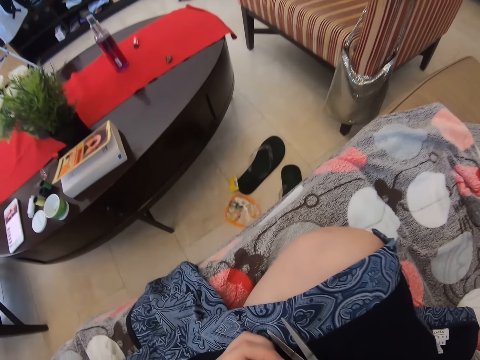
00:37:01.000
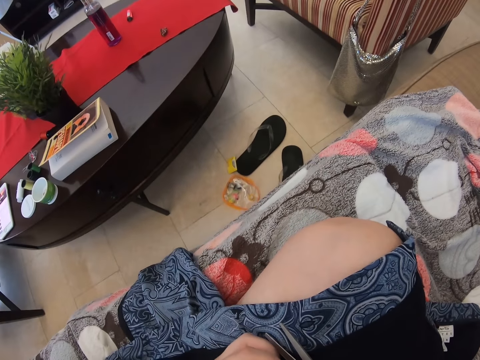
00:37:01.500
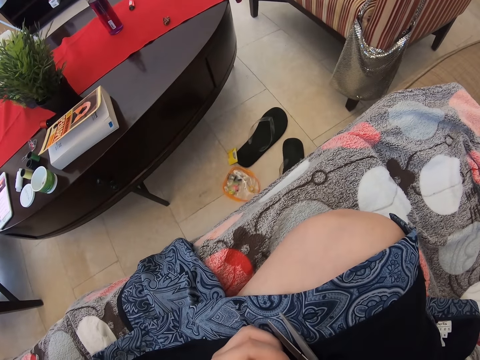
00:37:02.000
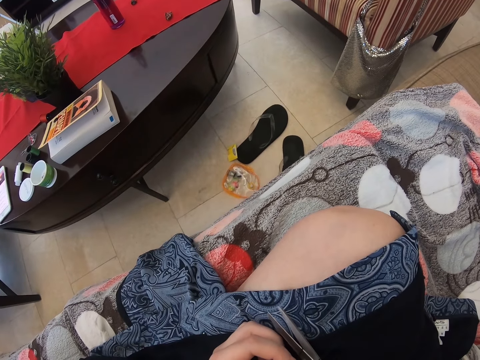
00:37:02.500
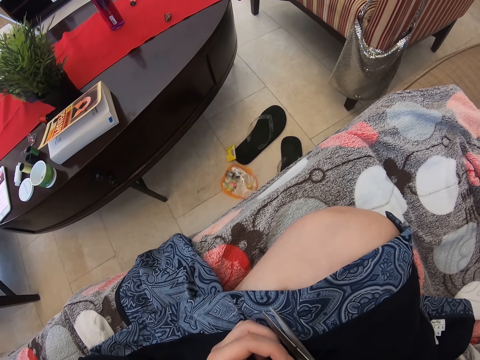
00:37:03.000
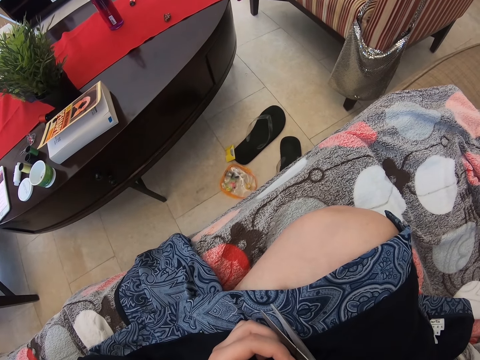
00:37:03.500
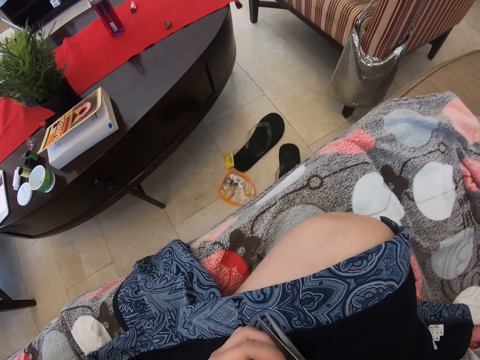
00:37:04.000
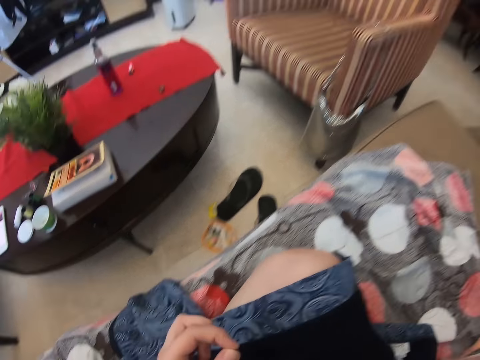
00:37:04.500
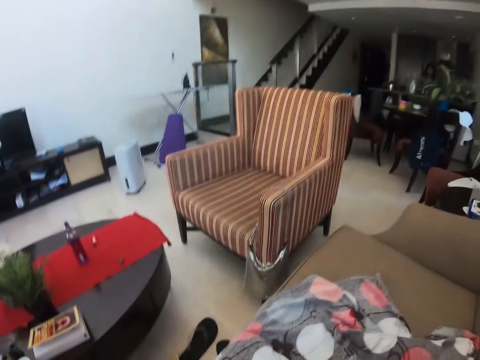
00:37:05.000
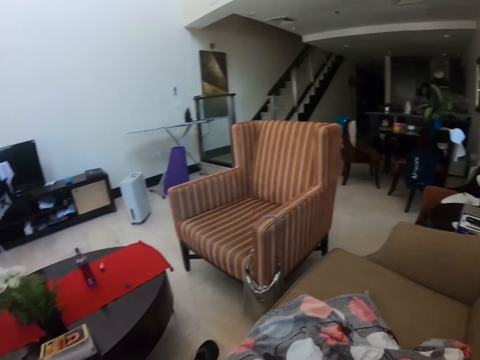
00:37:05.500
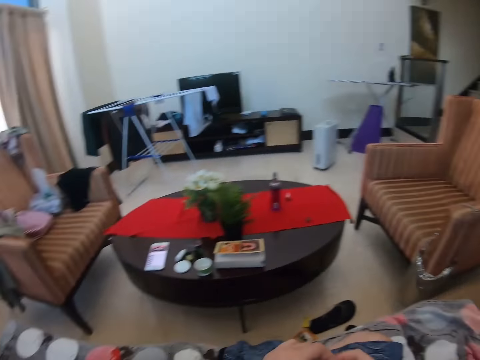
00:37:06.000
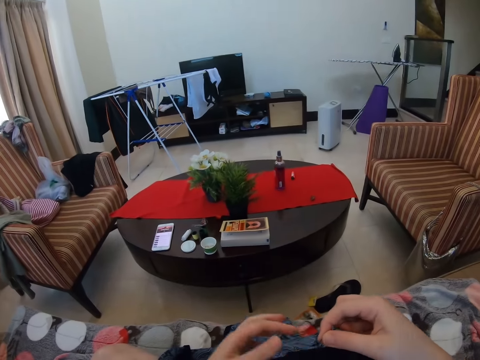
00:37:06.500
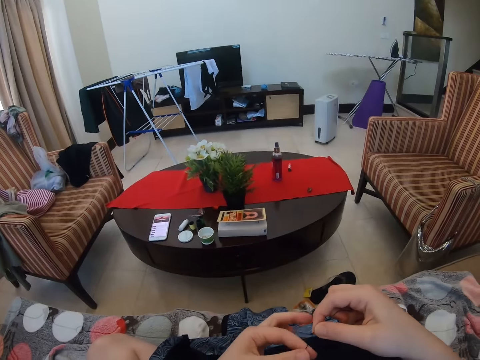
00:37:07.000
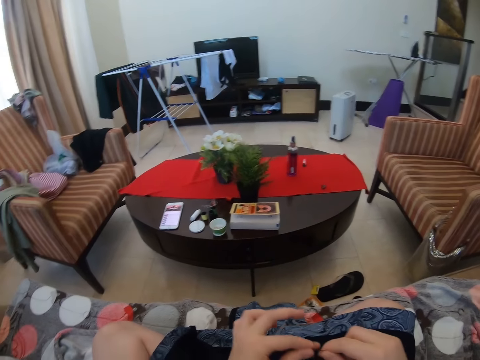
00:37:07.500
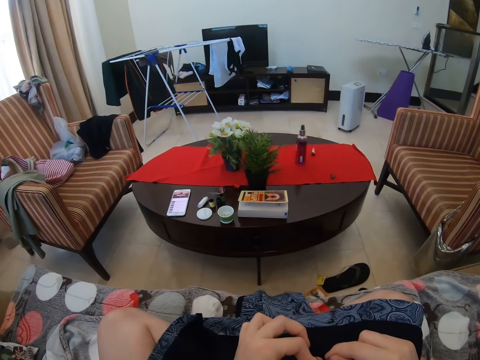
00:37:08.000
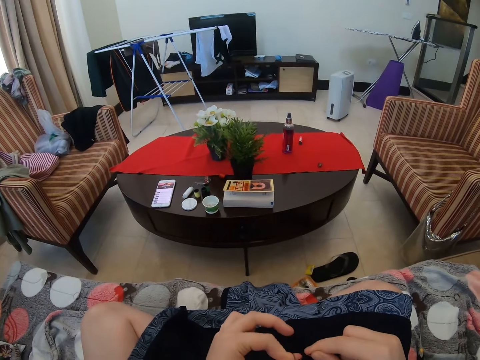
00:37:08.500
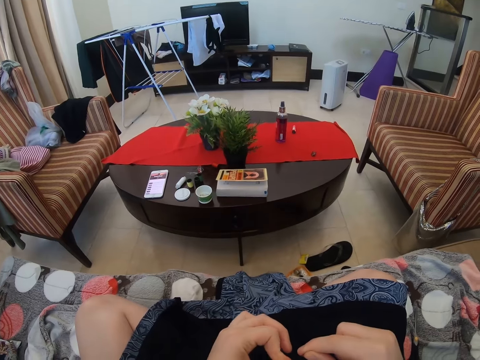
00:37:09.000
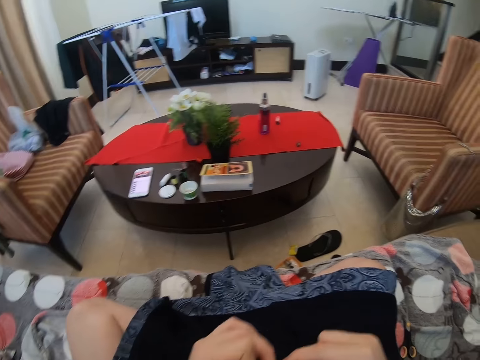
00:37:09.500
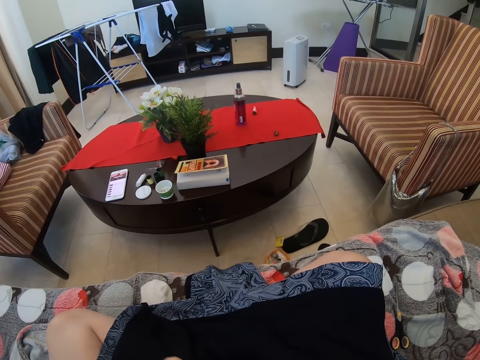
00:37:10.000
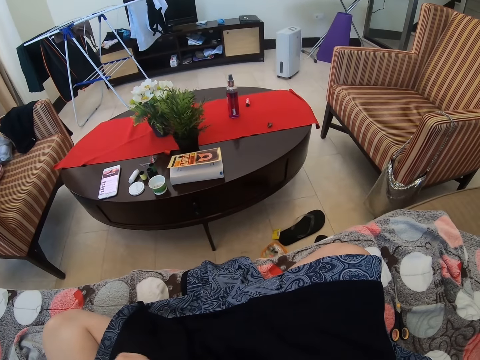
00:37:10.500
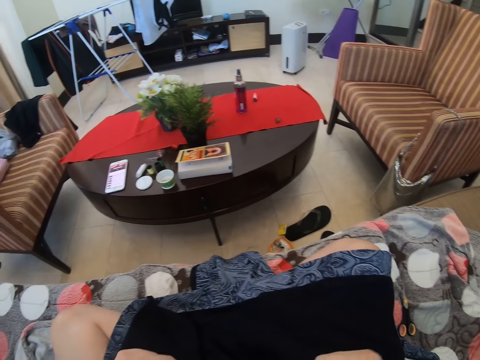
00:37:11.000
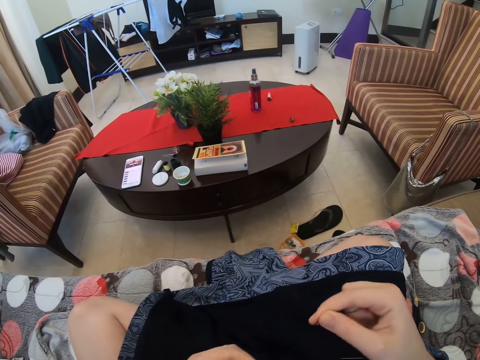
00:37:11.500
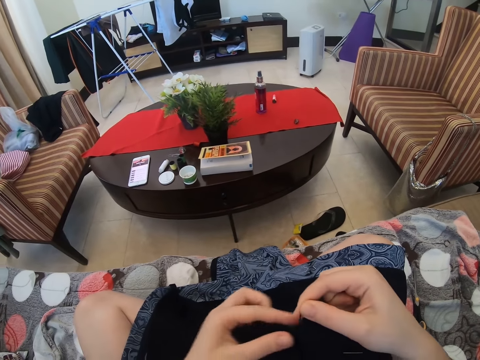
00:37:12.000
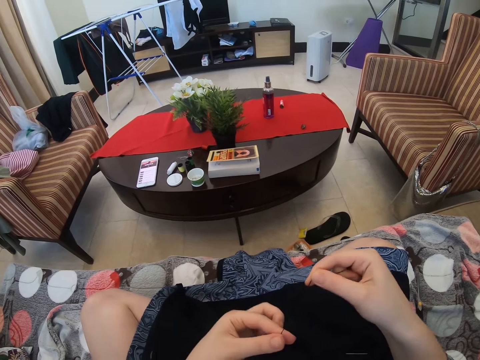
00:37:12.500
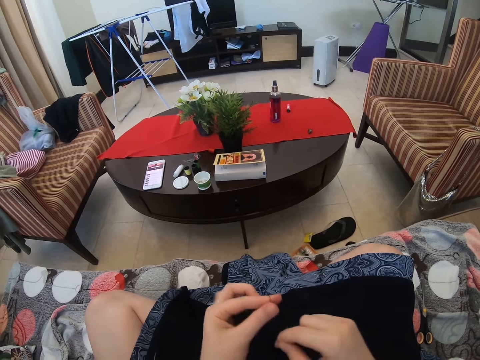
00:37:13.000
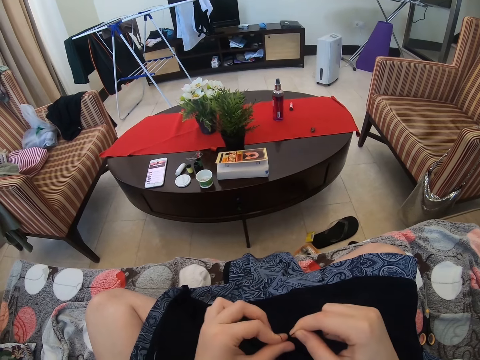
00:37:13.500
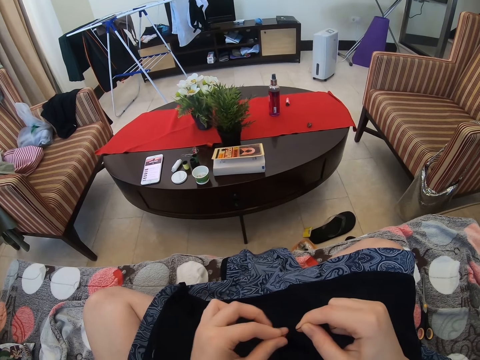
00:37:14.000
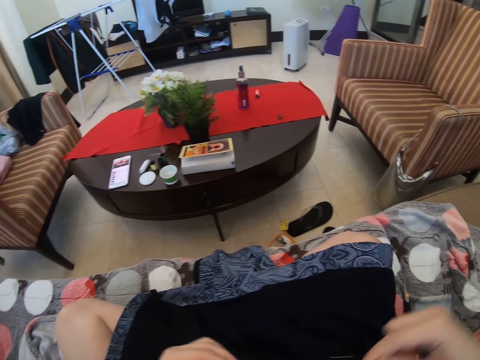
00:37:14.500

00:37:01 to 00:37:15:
The camera wearer cuts the sewing thread or string with the scissors. They put the scissors on the sofa. They tie the string. They roll the sewing thread.

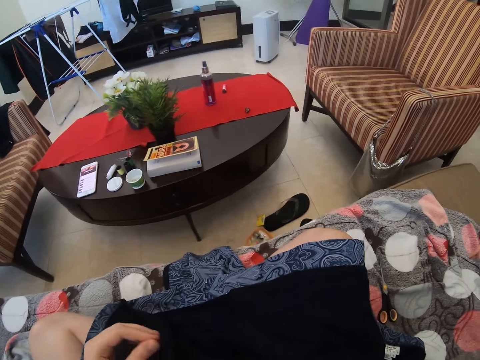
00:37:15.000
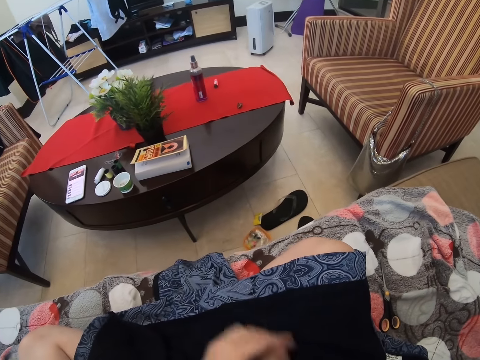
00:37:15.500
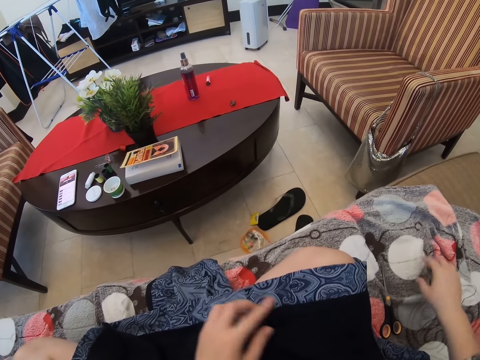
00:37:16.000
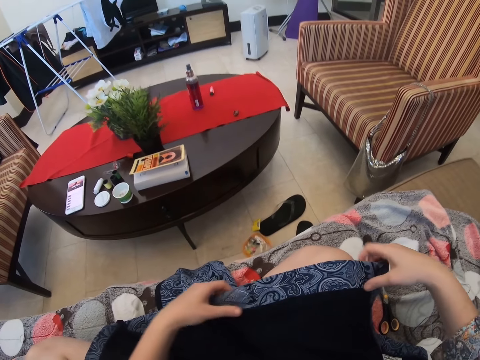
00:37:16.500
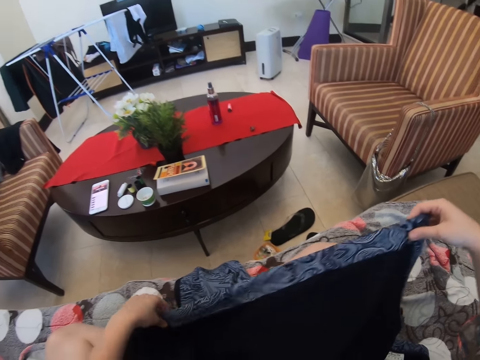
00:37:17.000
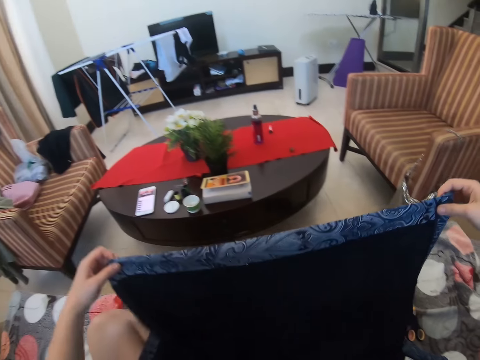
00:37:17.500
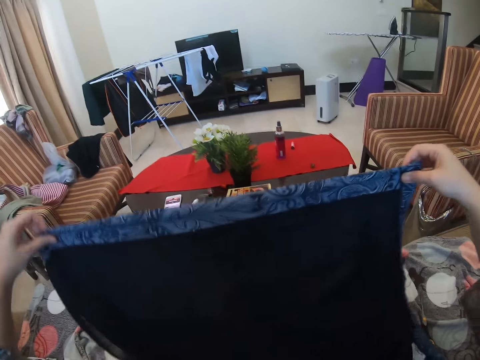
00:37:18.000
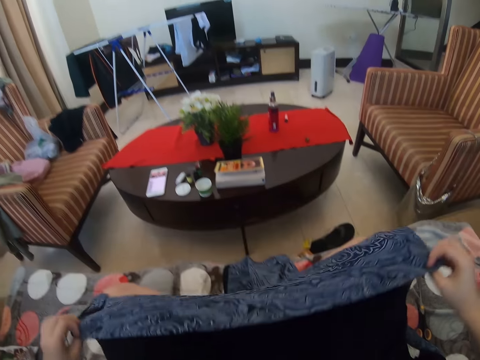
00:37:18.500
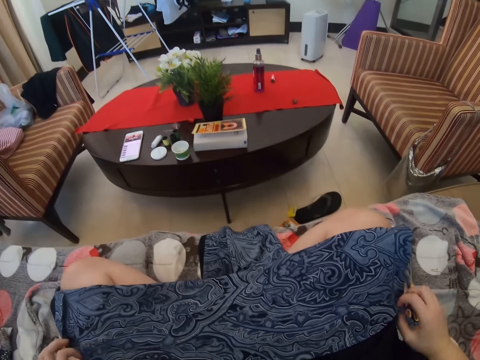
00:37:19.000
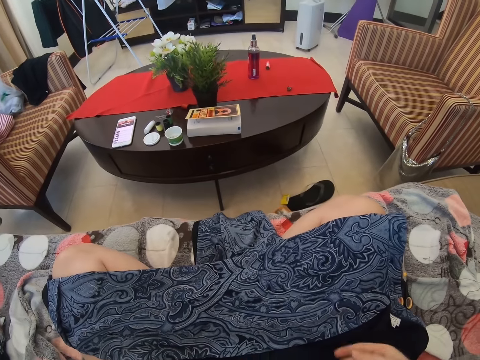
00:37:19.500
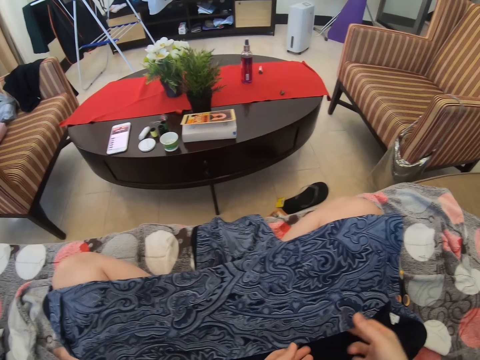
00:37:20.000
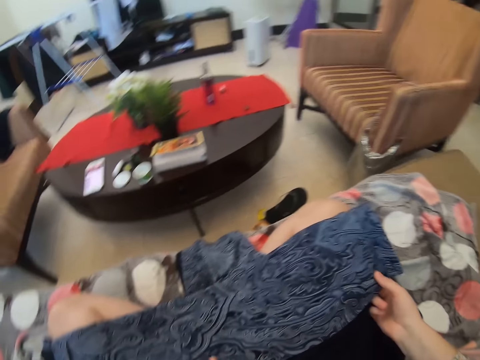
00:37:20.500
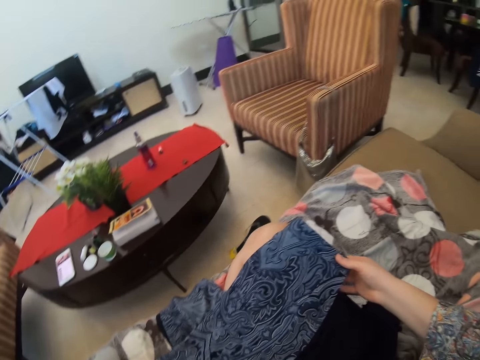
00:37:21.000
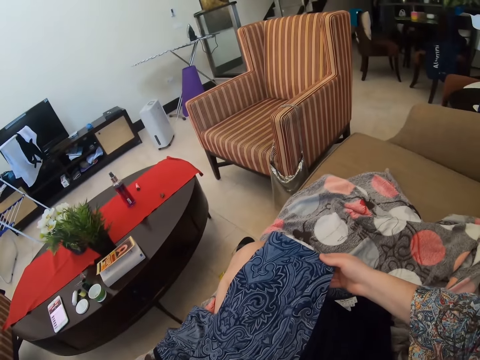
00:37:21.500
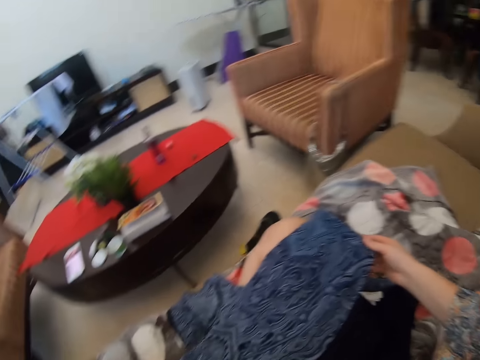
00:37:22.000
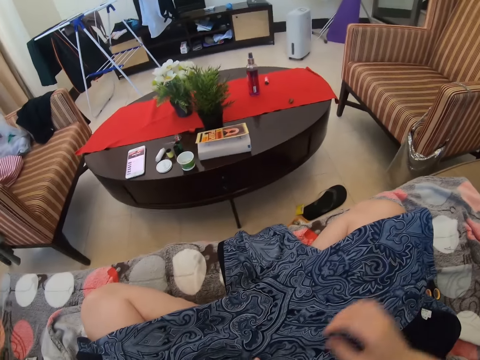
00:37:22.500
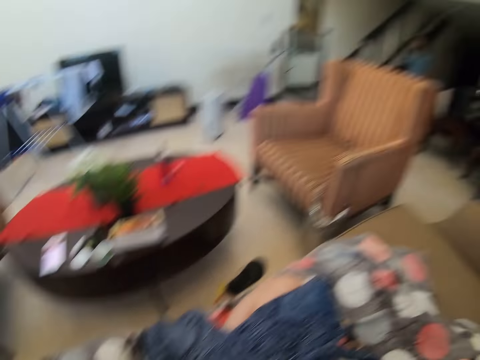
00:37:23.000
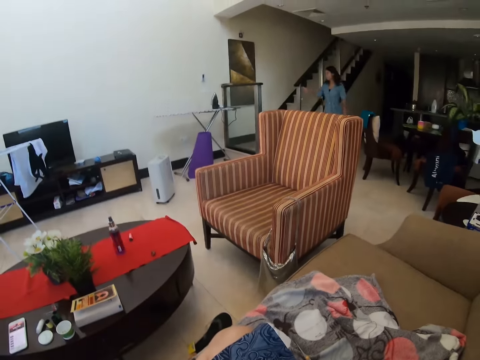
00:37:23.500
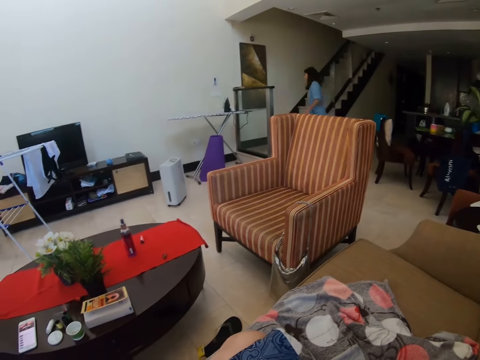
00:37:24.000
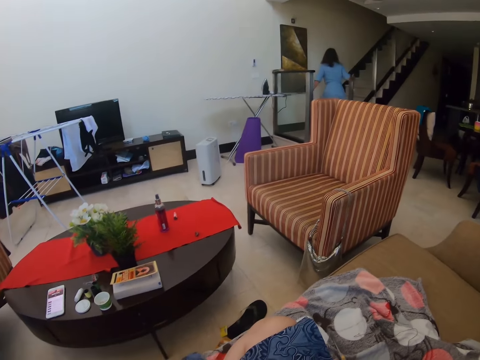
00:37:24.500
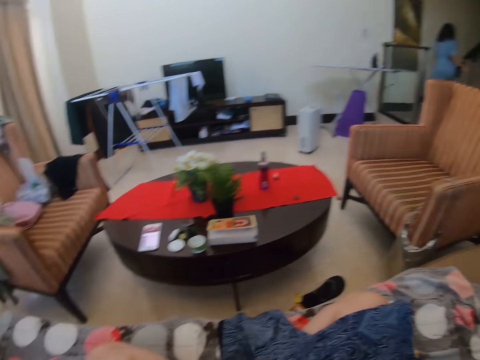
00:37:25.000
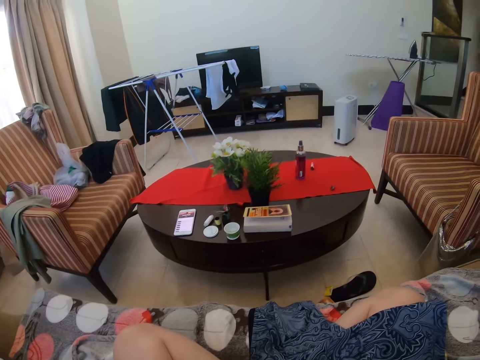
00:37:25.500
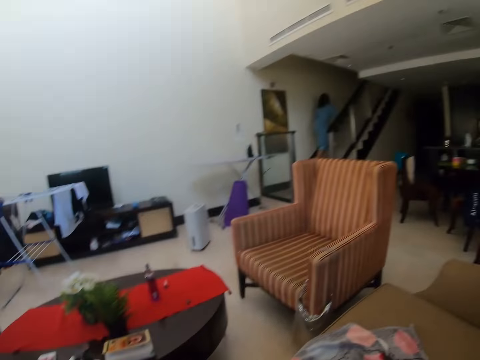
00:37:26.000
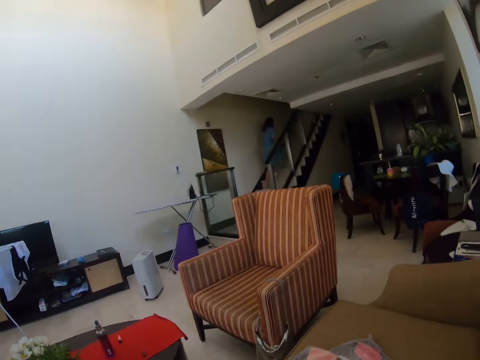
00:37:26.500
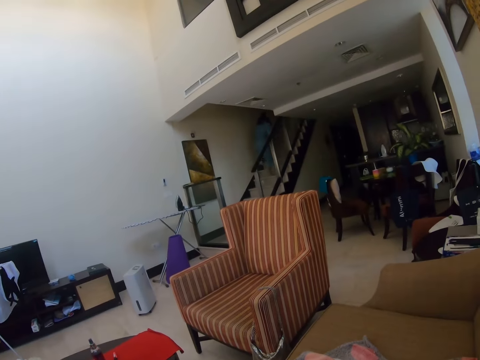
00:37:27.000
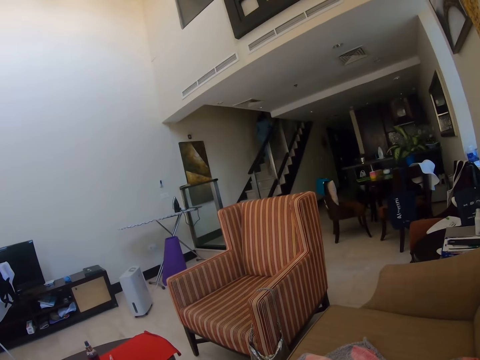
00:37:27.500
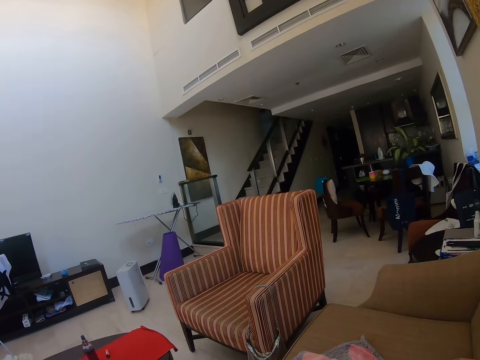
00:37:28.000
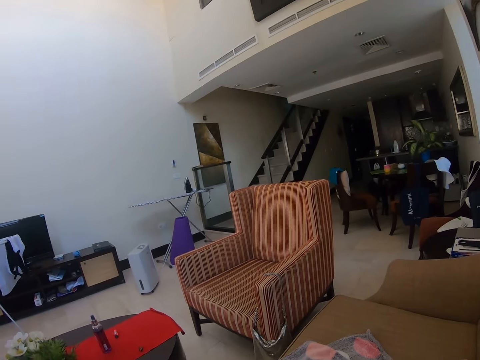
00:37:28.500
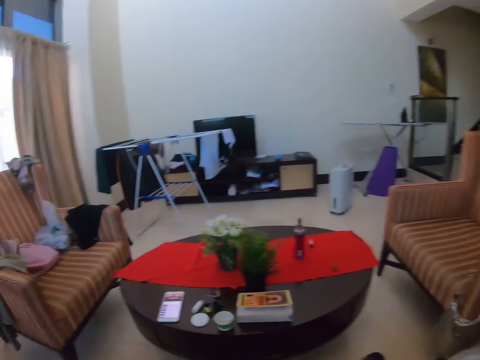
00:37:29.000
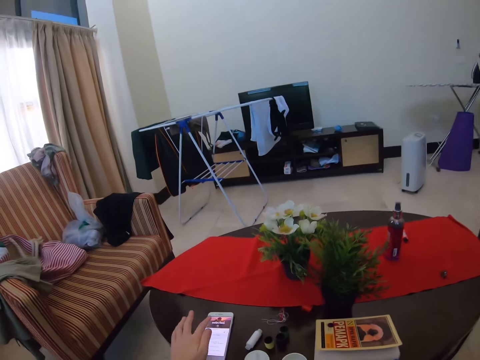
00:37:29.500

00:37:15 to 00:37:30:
The camera wearer stretches the string. They place the thread down. They take the cloth. They hold the cloth up. They turn the cloth. They fold the cloth. They touch the cloth. They look at a woman. They talk to the woman.
